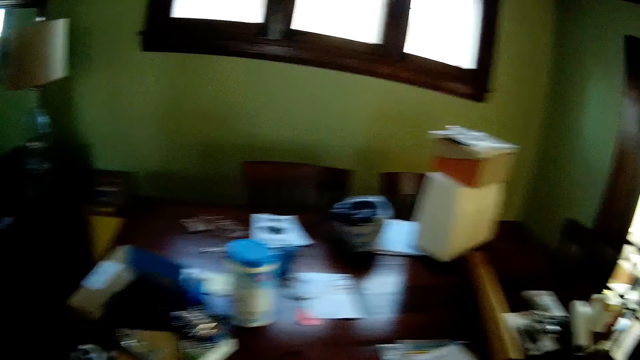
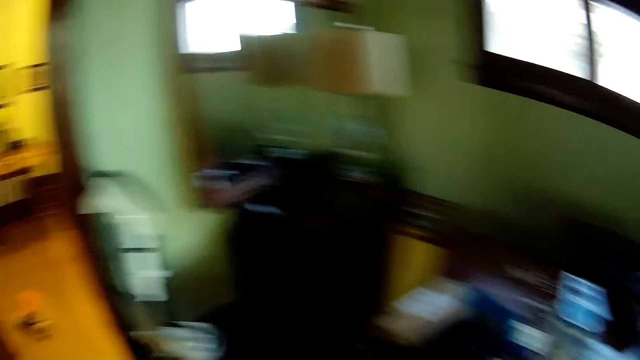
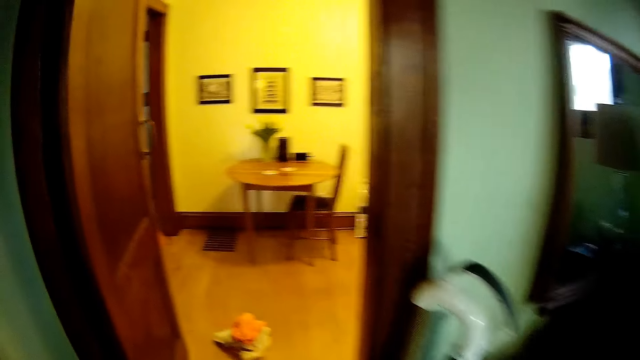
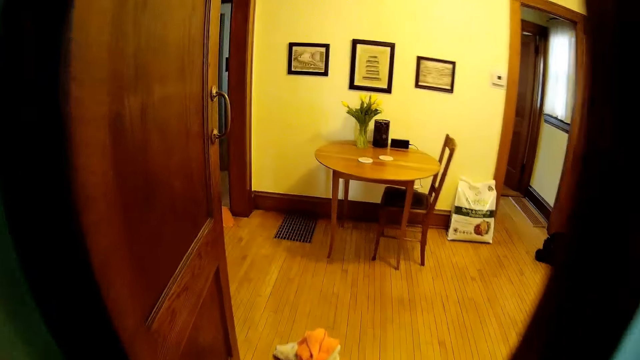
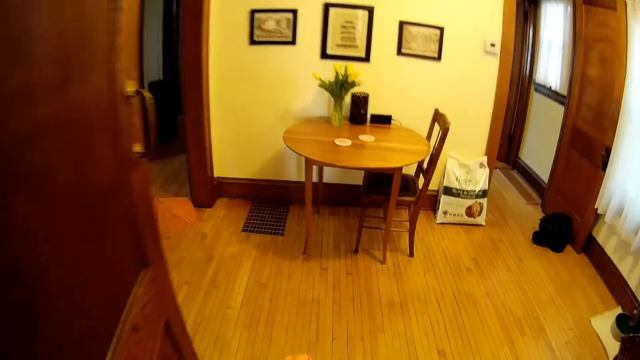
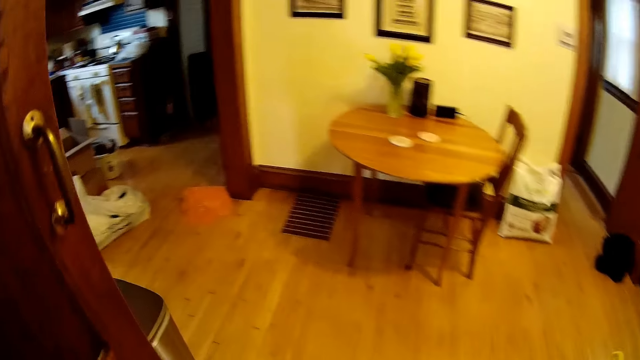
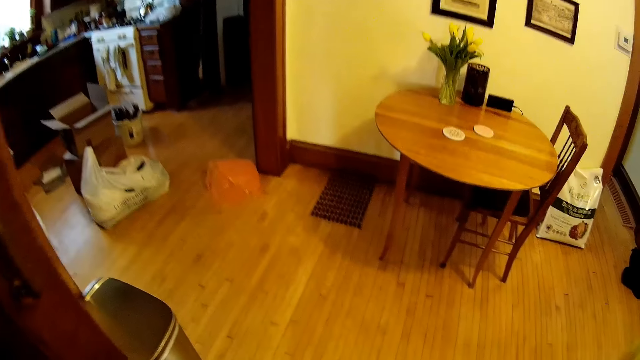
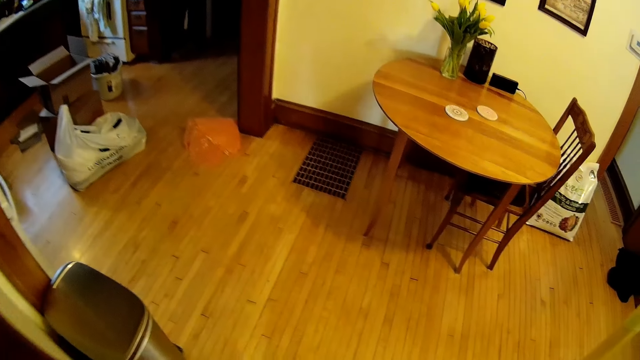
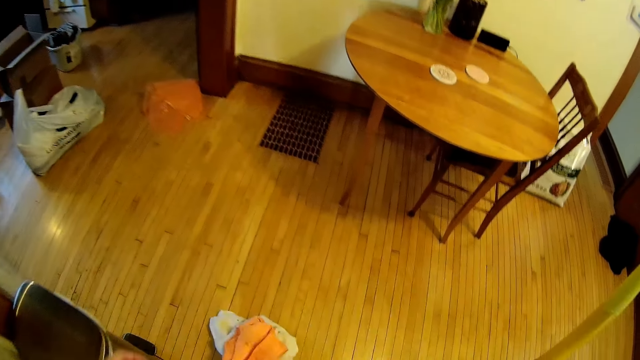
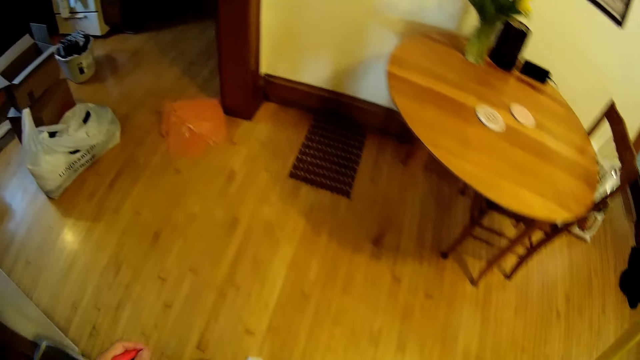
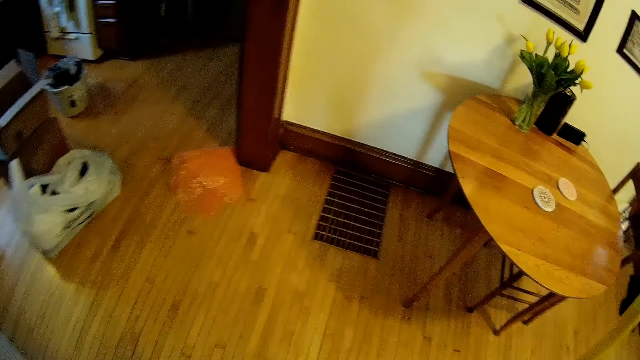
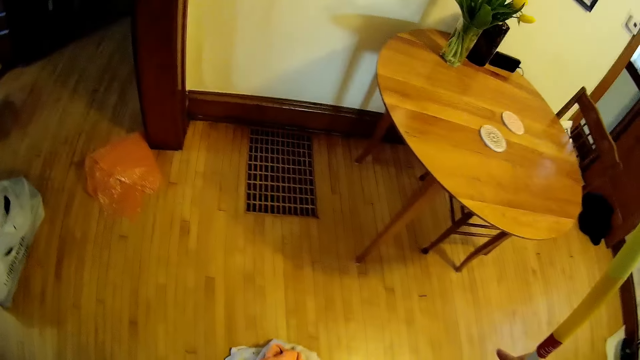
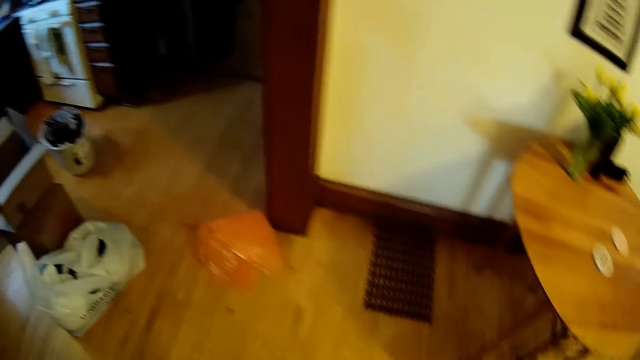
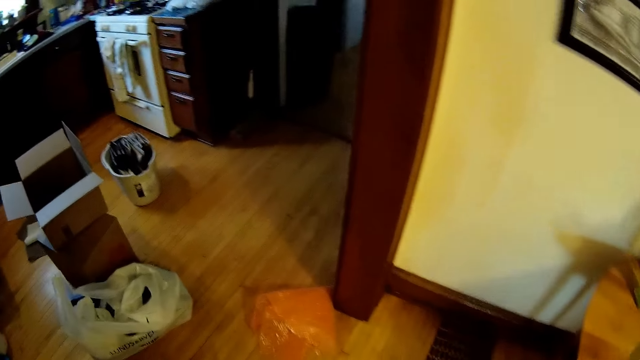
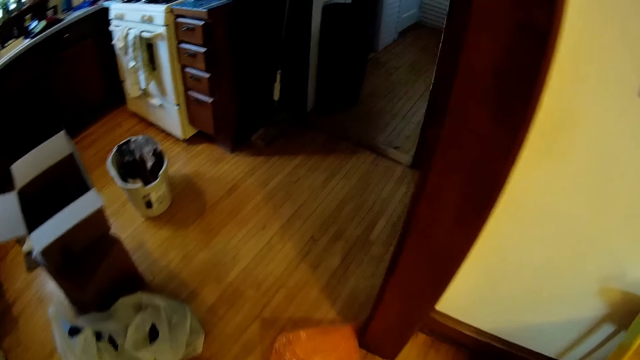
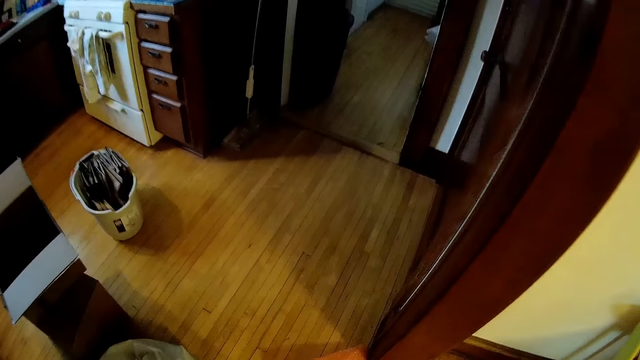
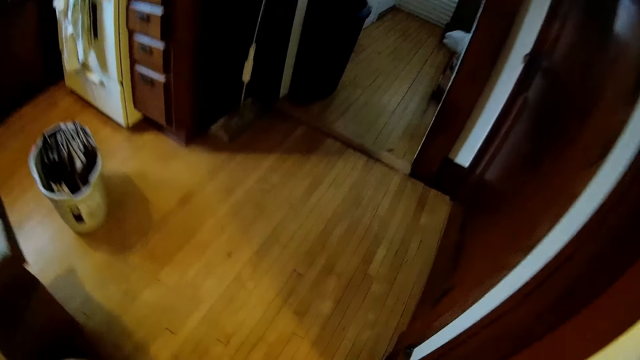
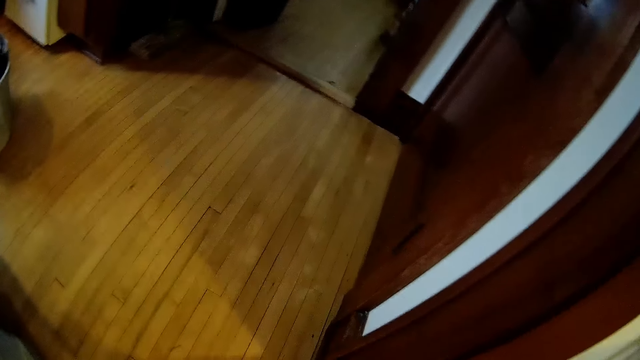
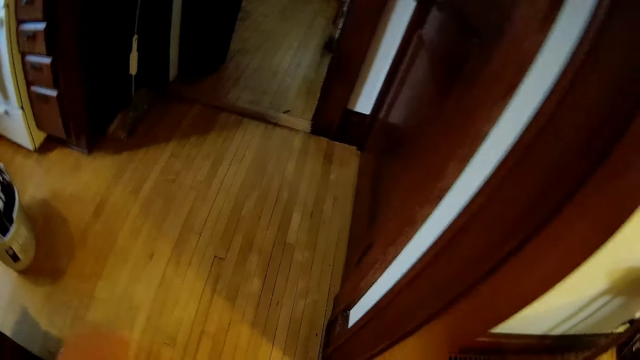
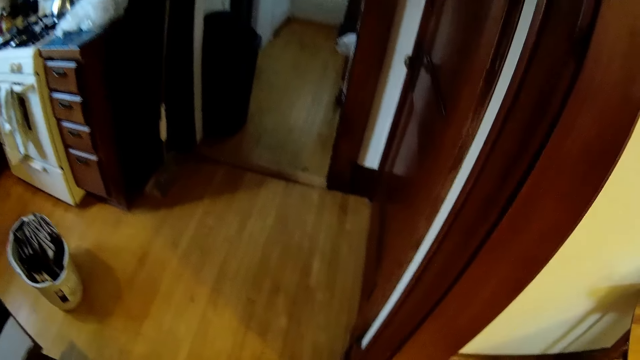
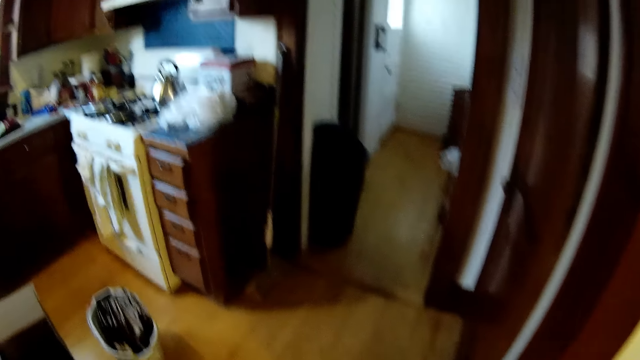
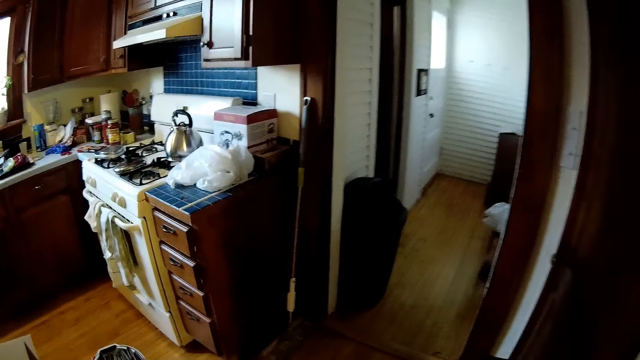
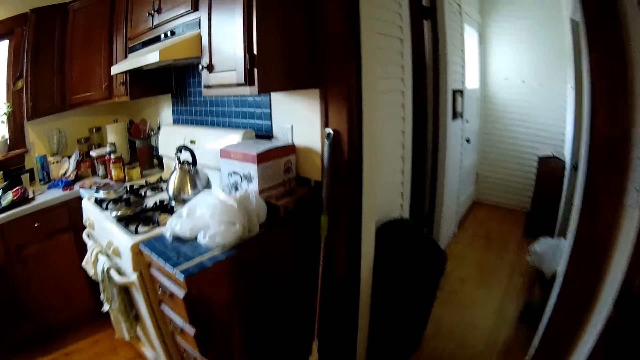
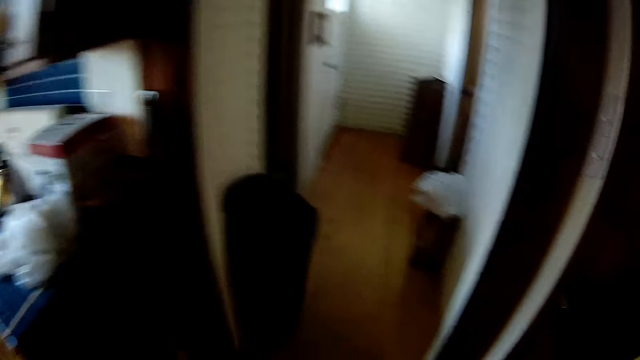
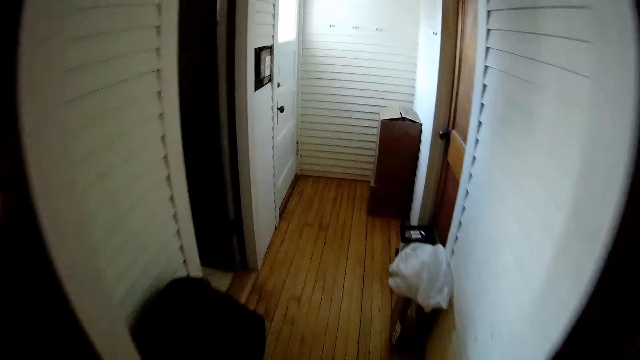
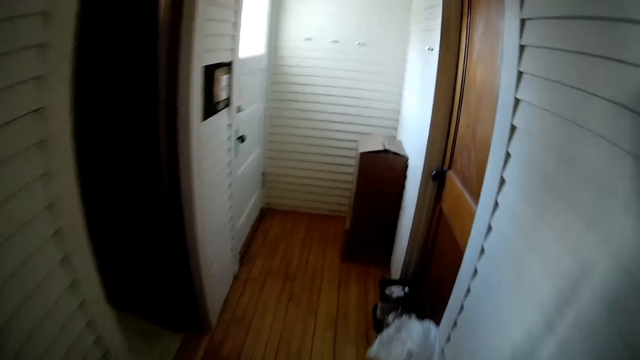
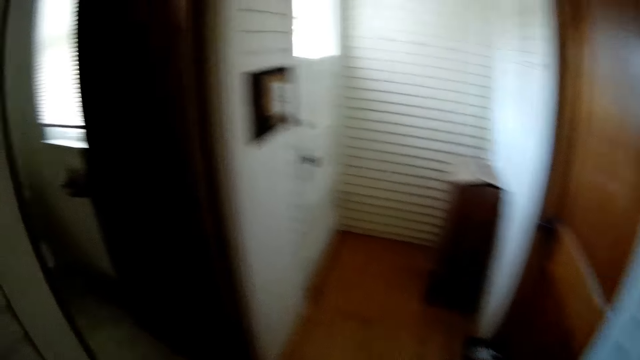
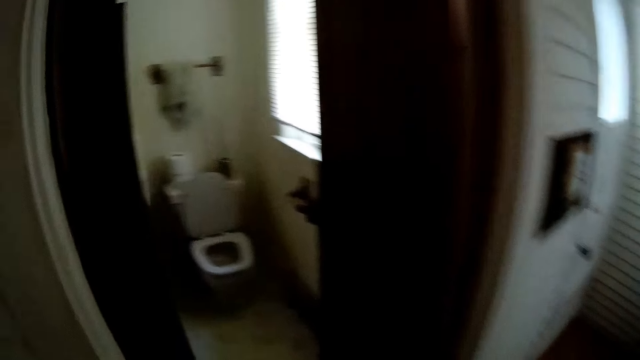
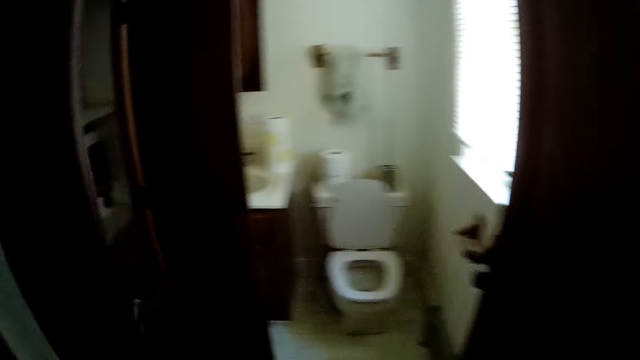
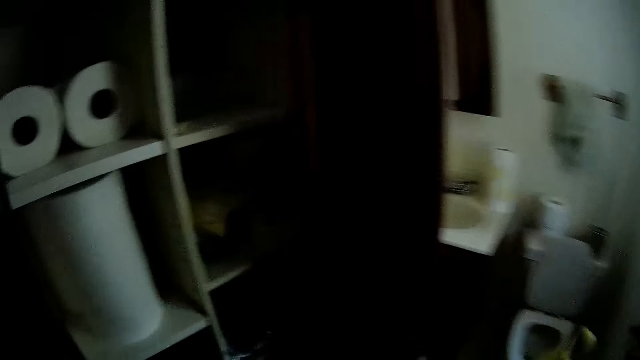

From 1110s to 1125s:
The camera wearer adjusts towels on the floor. They walk around in the house. They bend towards the floor. They walk around in the house. They walk into a restroom.

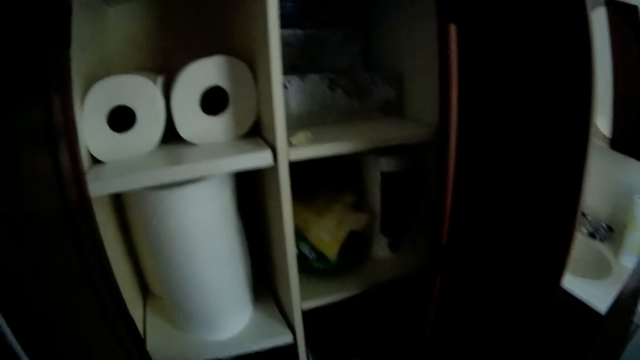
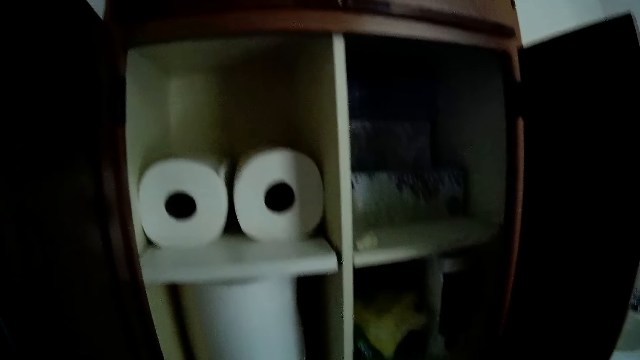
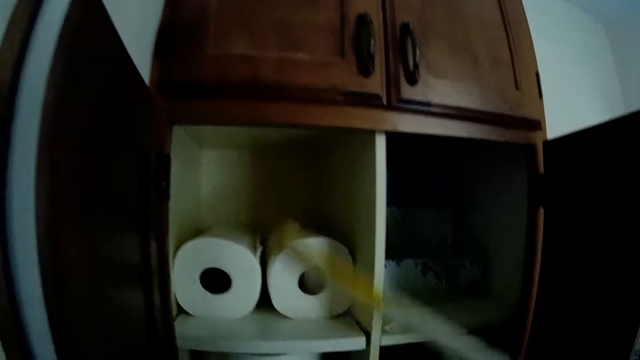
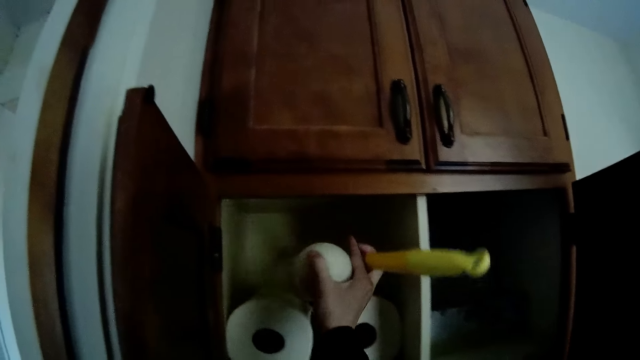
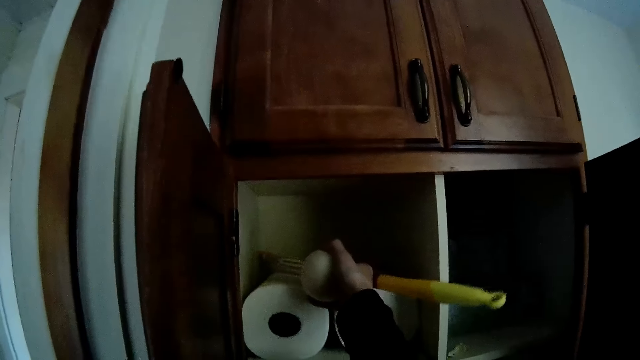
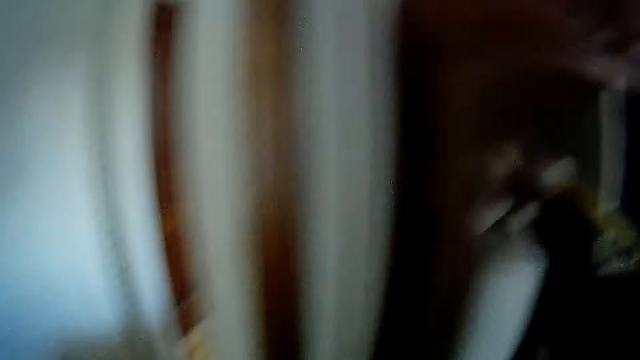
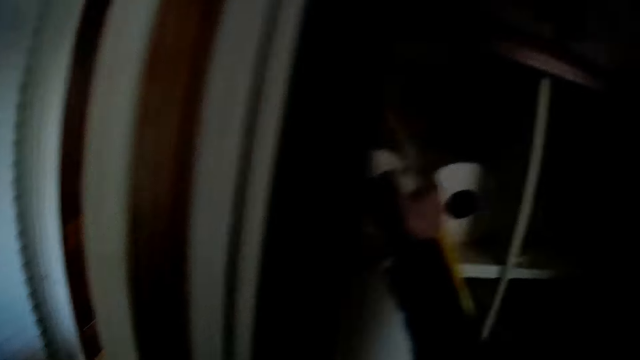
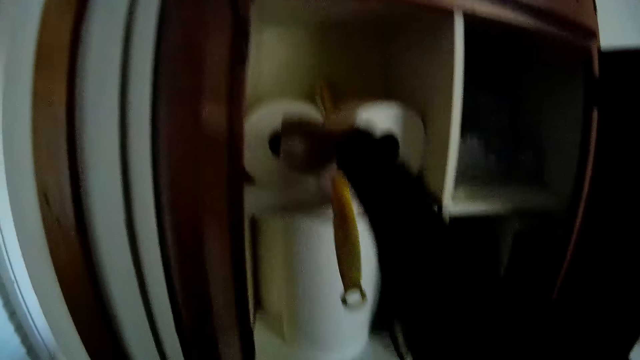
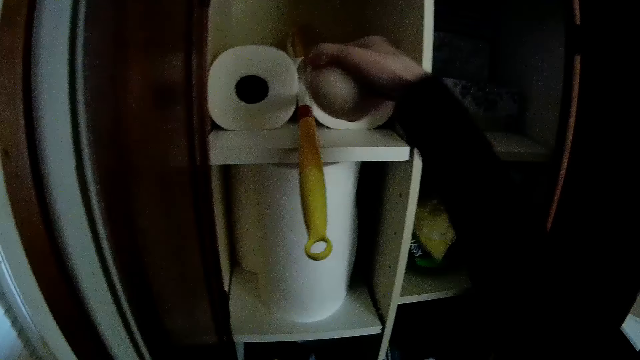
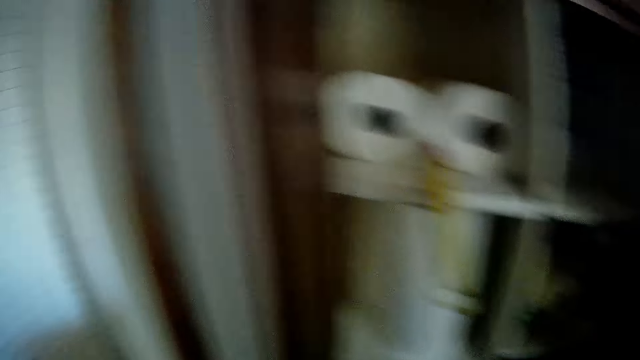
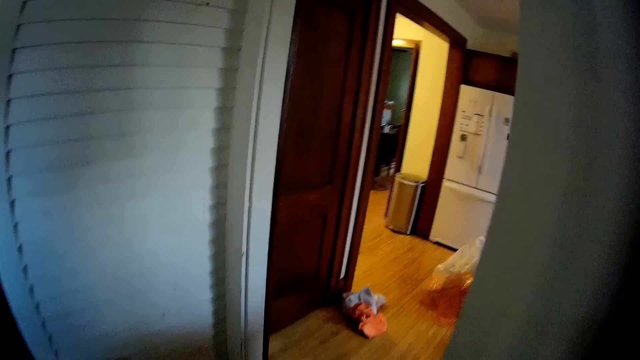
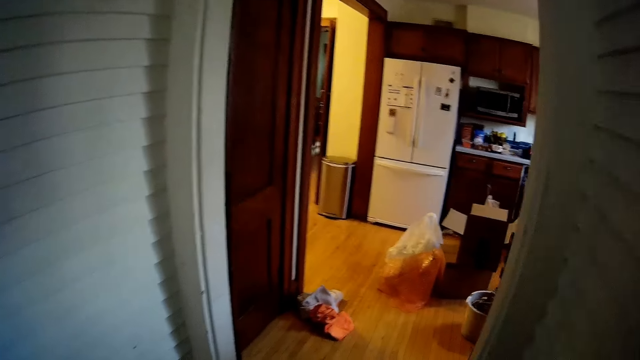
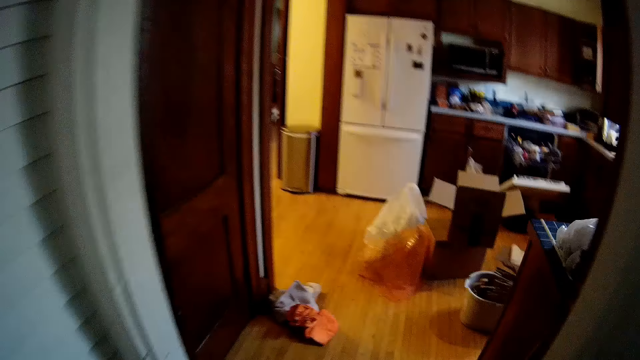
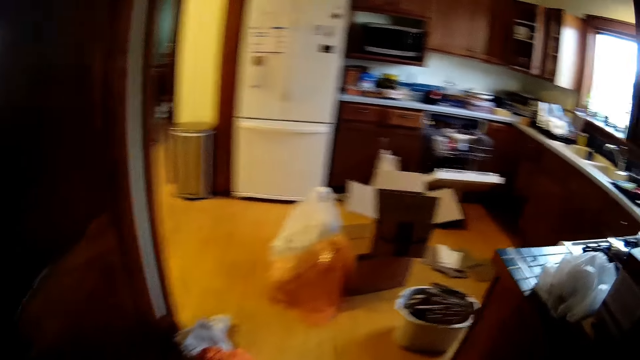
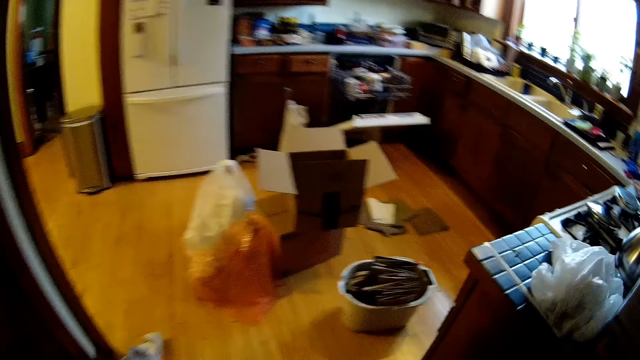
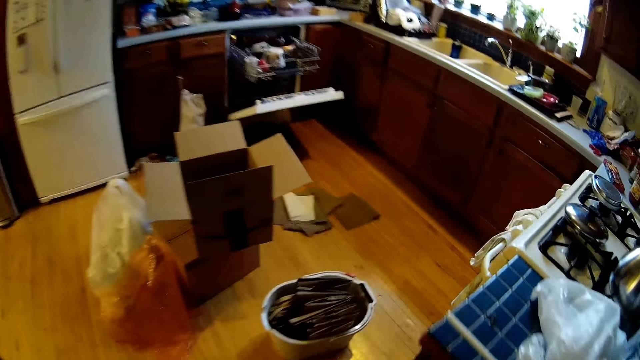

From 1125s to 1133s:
The camera wearer places a toilet brush stick on top of a tissue in the restroom cabinet with his right hand. He walks around in the house.
